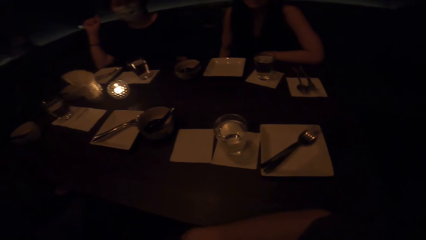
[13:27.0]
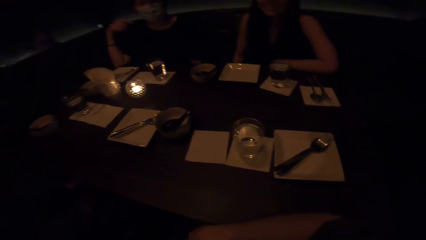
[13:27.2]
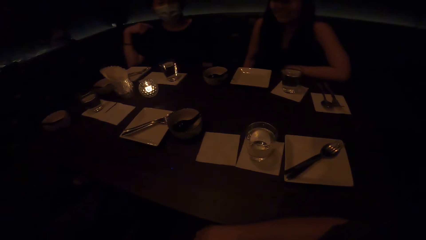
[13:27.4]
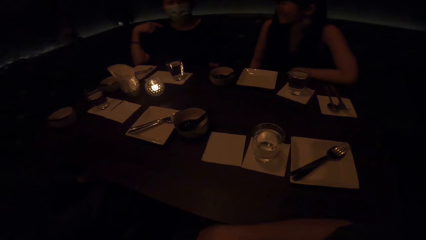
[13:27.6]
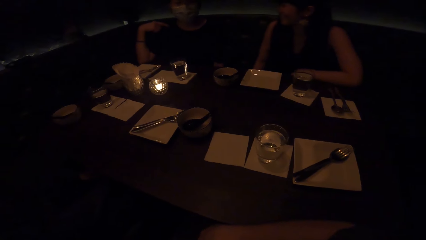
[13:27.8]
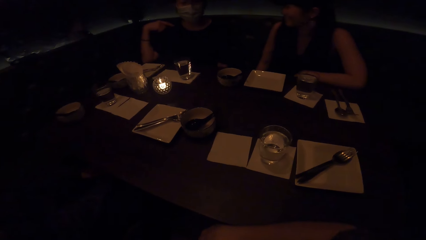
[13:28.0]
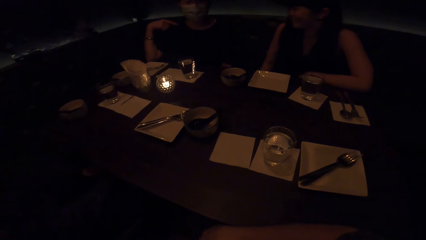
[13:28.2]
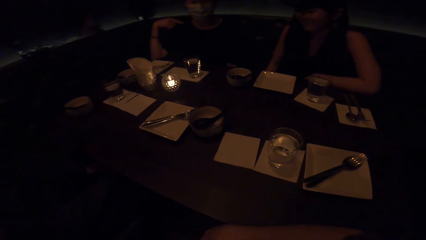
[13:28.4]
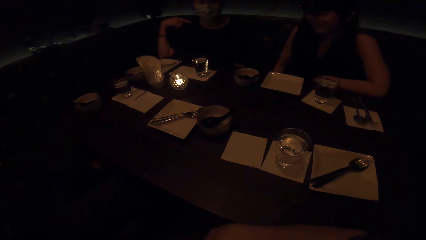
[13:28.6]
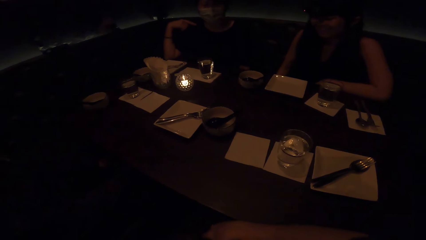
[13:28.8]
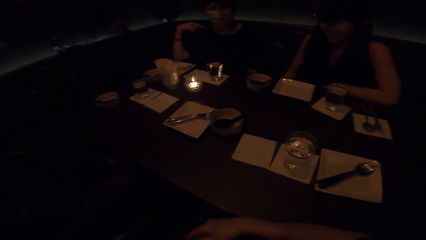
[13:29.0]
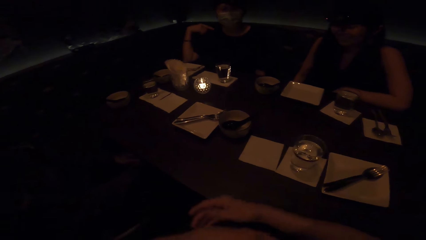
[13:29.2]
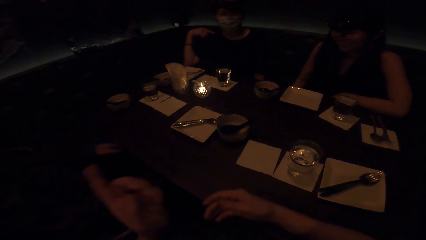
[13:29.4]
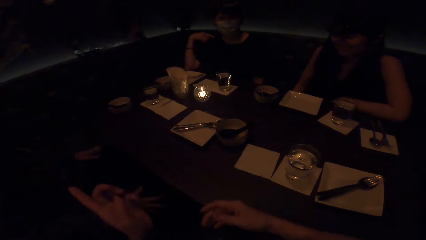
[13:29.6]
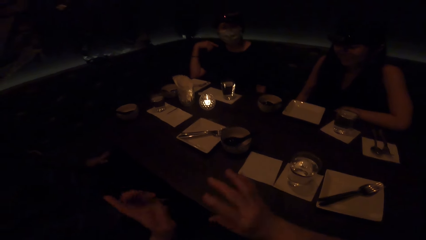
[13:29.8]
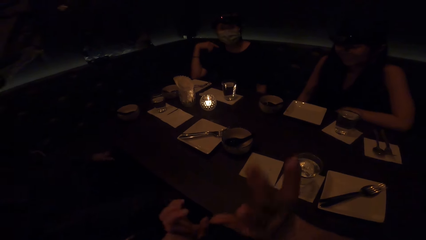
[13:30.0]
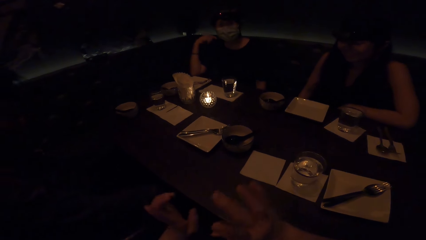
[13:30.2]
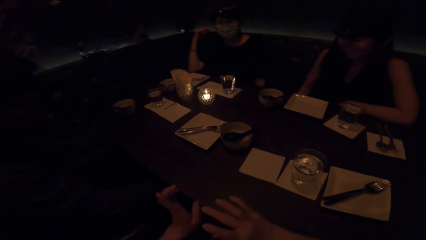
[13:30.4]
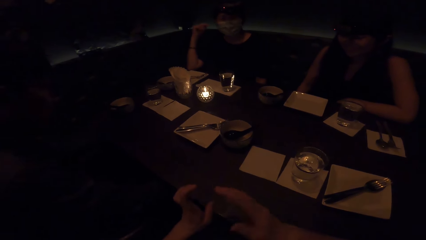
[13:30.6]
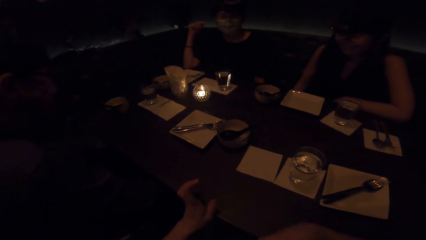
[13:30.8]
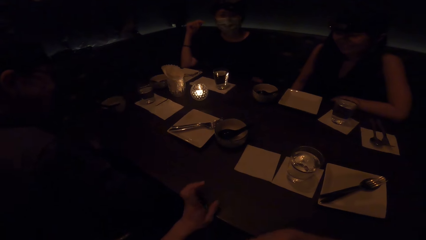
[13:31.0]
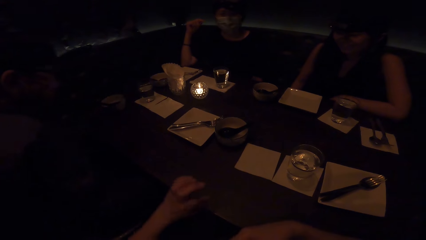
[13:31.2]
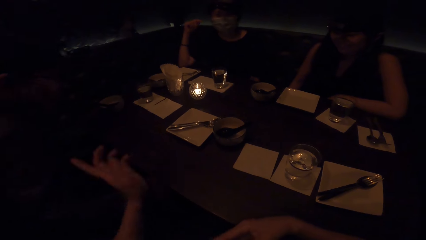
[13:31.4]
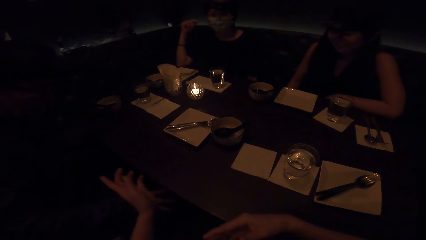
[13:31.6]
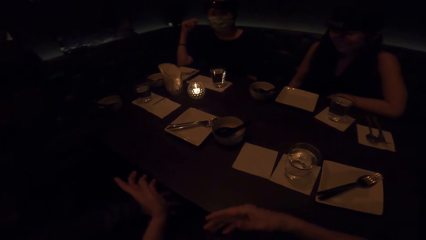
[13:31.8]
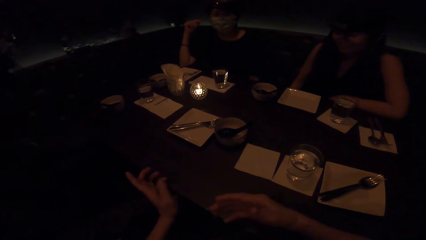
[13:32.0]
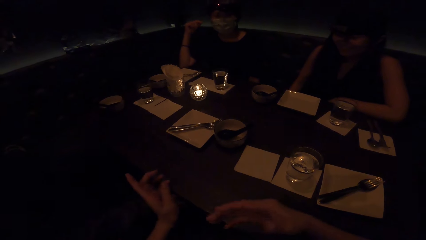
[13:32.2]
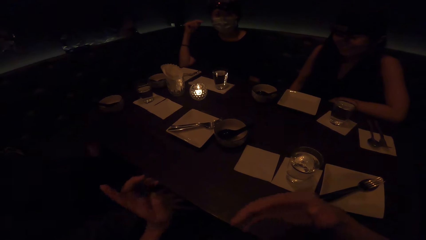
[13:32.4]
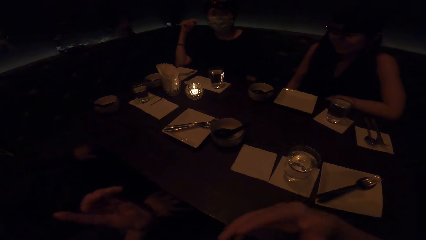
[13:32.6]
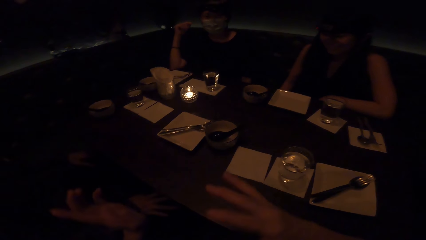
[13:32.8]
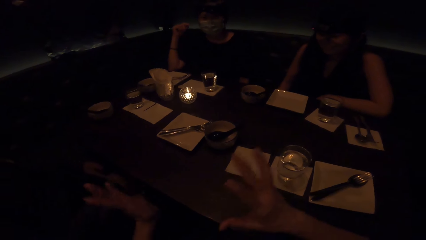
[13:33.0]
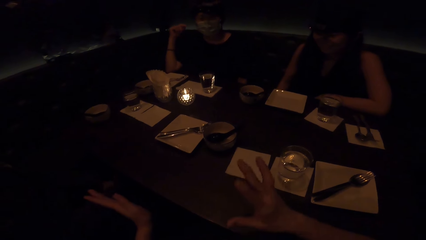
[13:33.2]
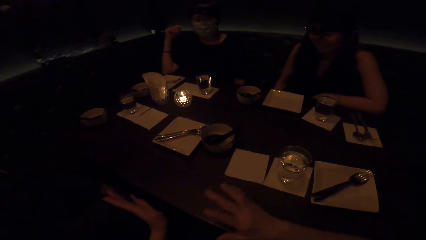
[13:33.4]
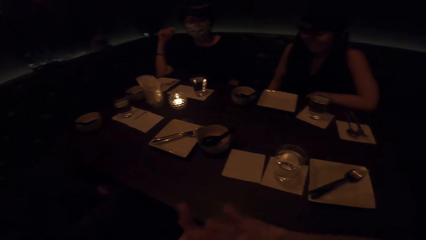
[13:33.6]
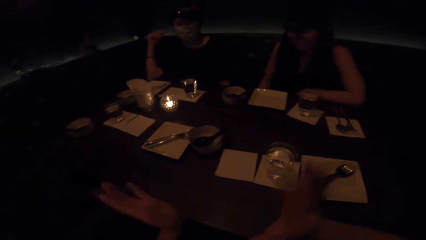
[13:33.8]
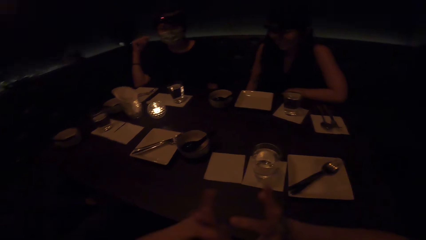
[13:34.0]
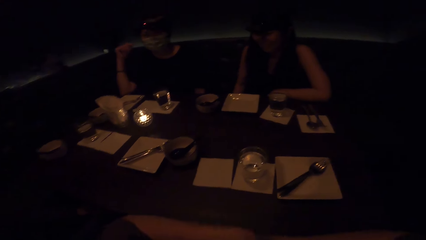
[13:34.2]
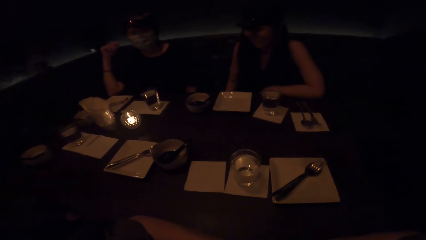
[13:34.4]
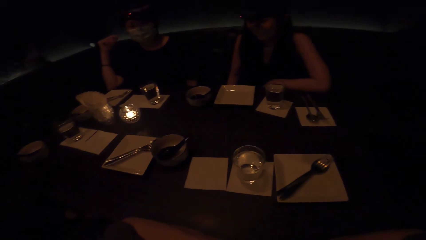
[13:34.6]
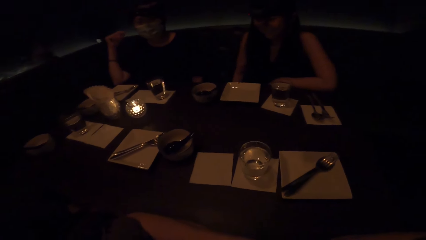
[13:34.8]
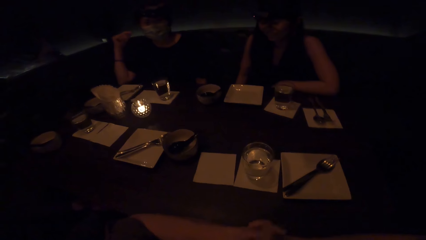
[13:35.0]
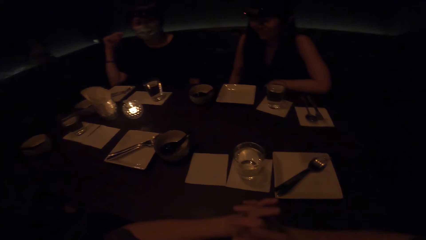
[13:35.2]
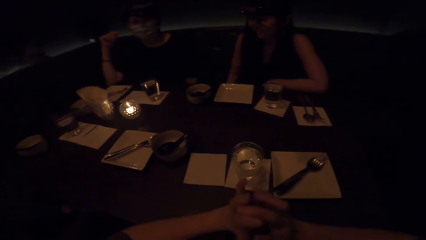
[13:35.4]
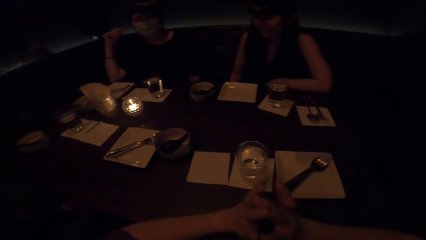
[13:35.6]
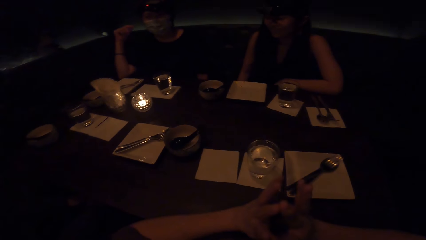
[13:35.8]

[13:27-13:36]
The camera wearer interacts with some people.

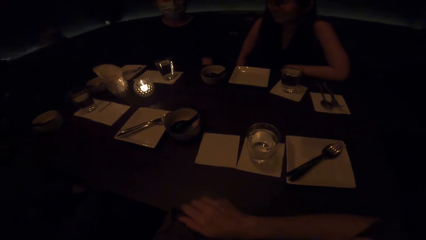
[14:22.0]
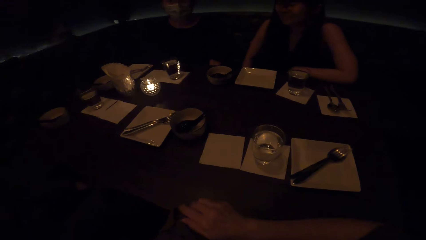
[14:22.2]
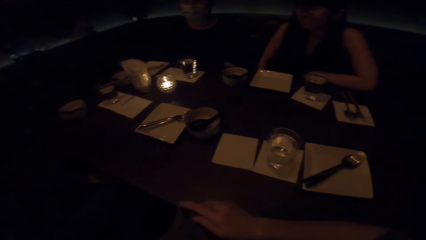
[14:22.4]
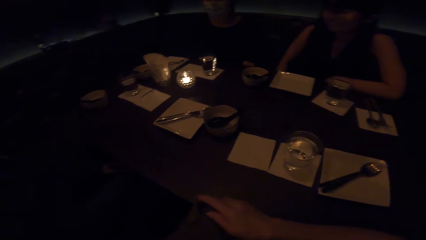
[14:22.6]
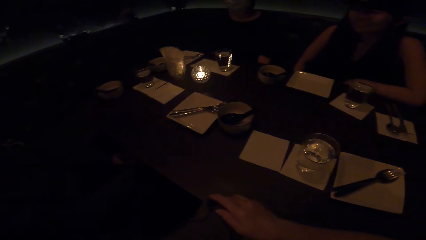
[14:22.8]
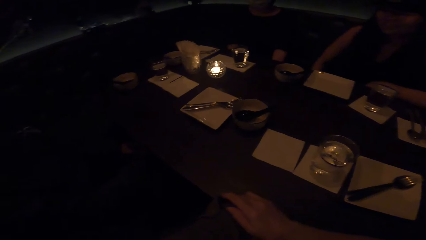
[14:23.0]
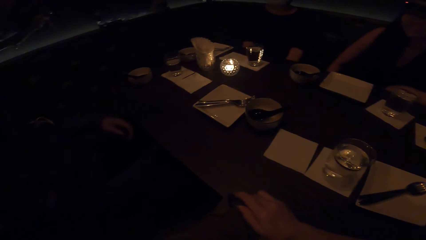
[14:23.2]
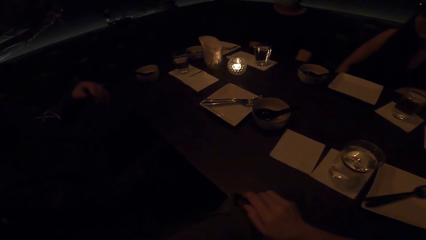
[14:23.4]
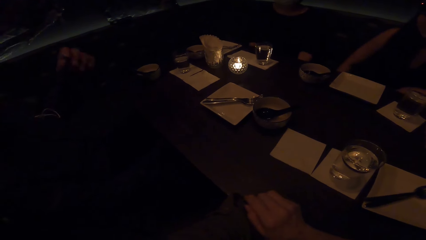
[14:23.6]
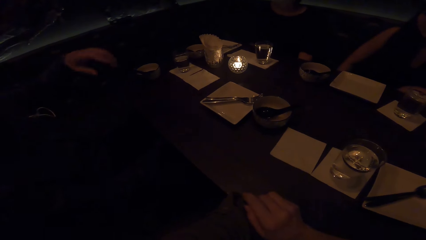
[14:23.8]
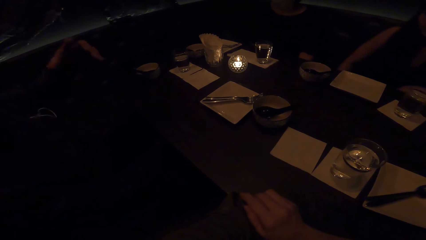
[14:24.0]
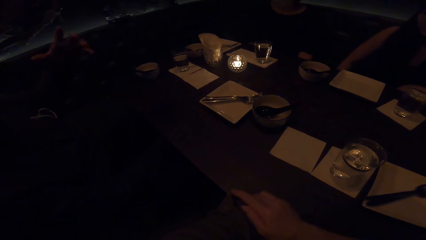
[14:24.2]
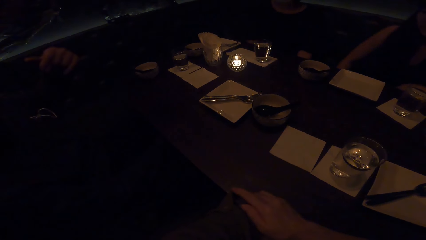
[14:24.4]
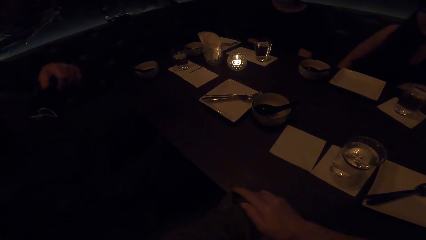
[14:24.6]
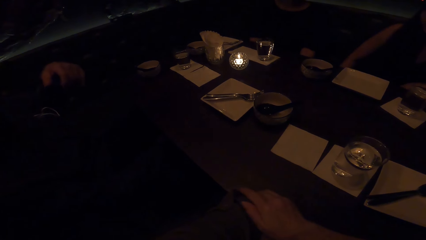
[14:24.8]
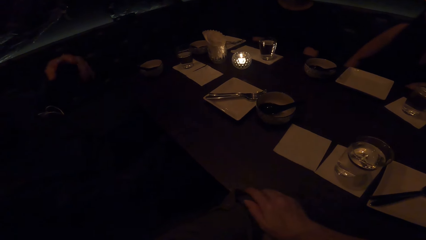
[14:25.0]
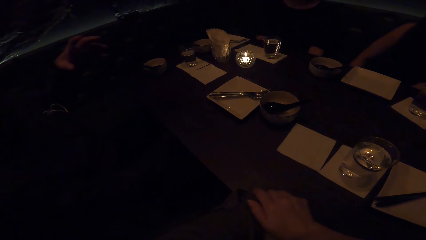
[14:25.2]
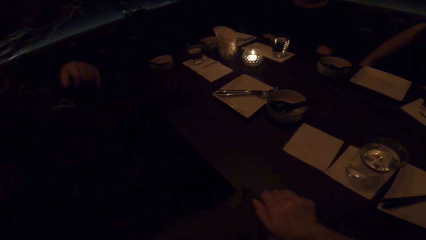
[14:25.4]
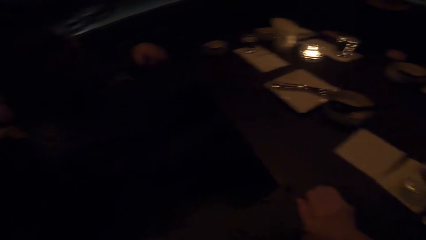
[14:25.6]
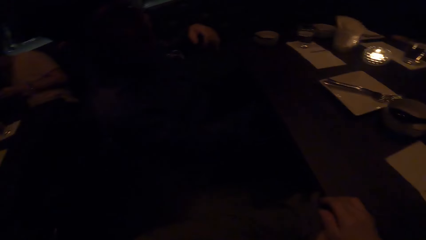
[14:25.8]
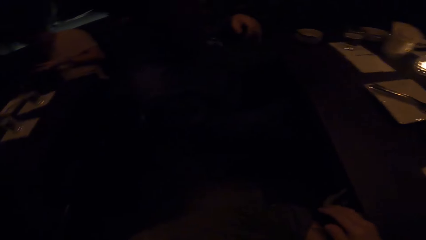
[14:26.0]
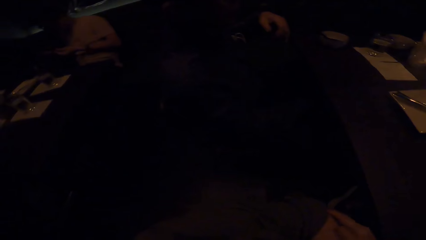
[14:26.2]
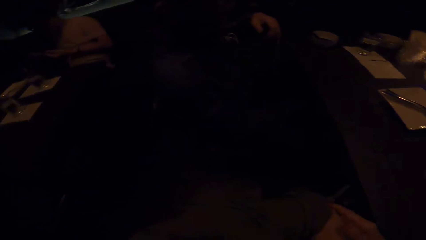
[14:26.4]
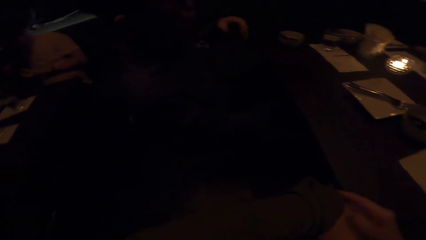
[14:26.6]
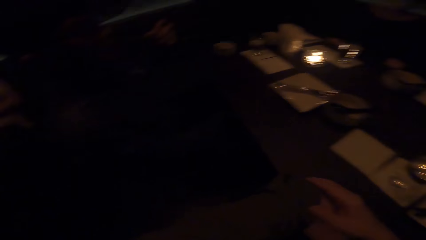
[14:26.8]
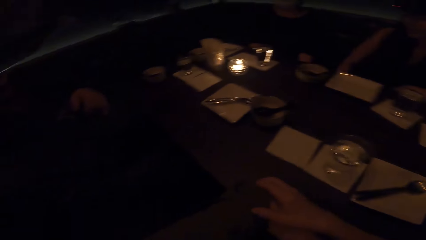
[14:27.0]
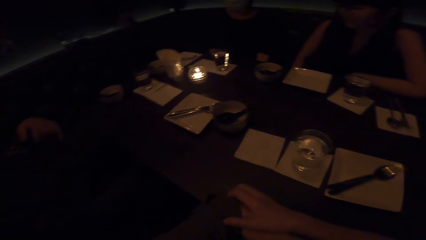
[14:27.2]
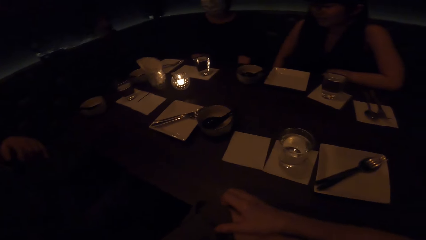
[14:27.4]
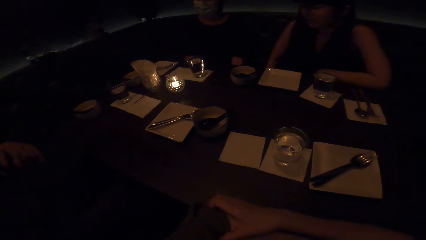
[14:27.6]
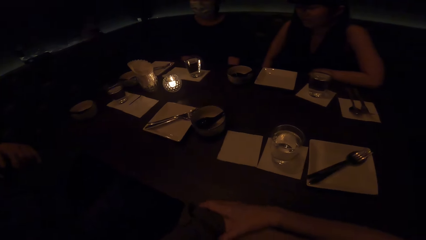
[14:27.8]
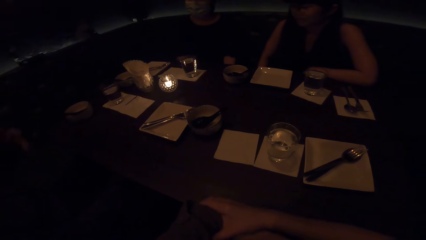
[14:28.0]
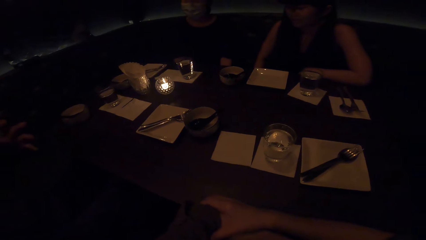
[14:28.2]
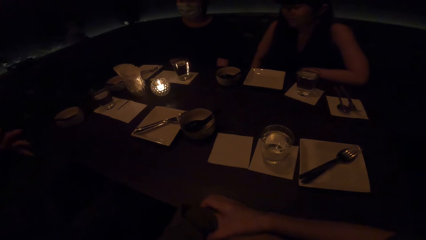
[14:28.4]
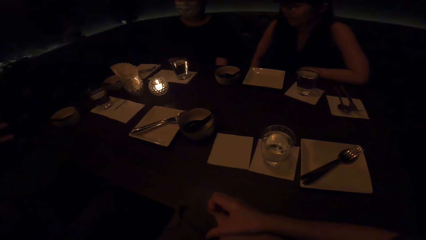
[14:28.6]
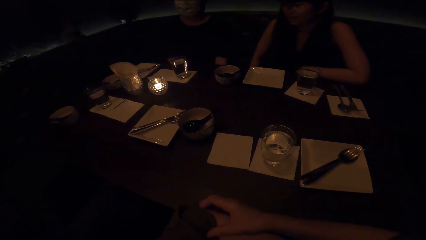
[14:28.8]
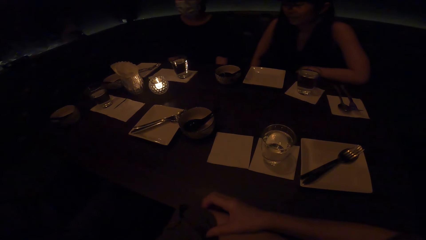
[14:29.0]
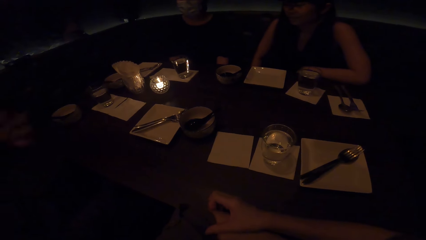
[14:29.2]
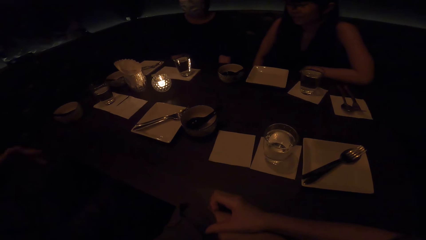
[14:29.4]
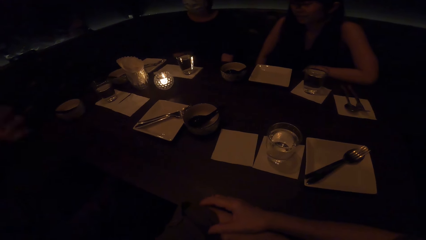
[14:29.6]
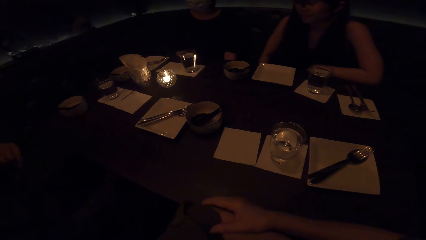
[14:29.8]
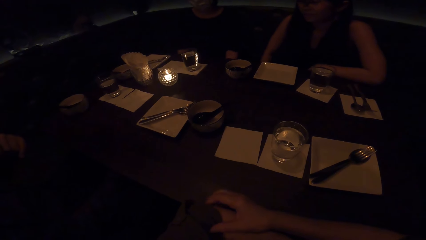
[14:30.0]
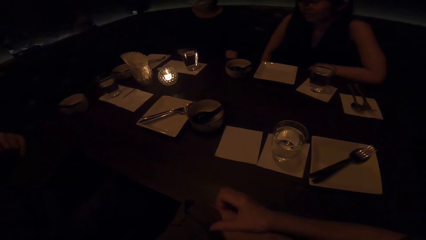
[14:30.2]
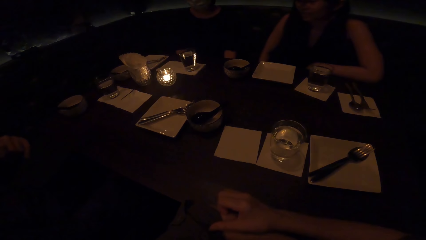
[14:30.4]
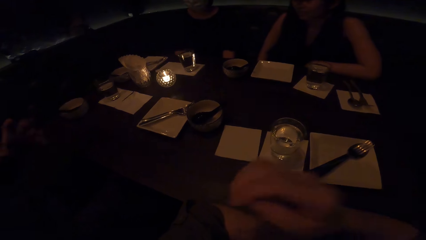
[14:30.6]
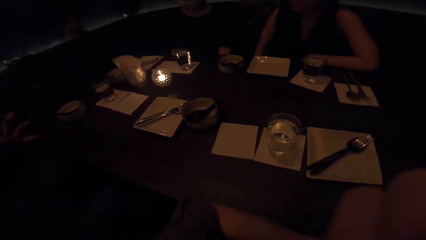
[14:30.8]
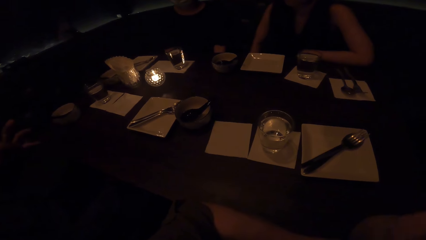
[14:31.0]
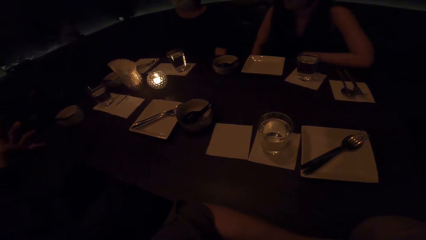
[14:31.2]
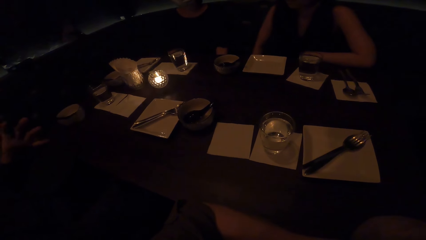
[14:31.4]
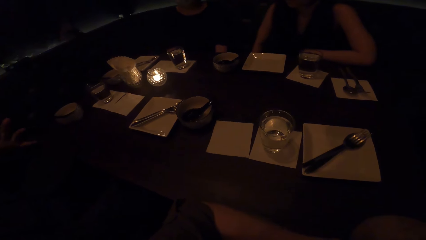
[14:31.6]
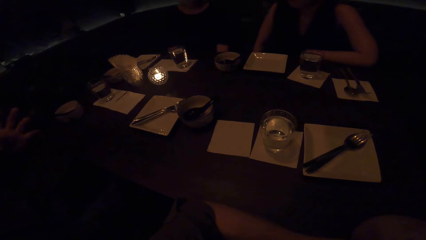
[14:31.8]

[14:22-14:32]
A man converses with a lady, another lady and the camera wearer.
